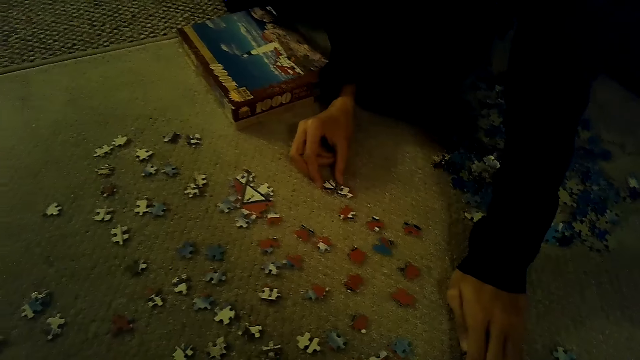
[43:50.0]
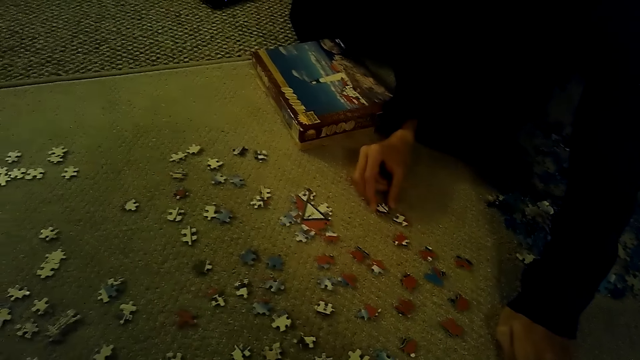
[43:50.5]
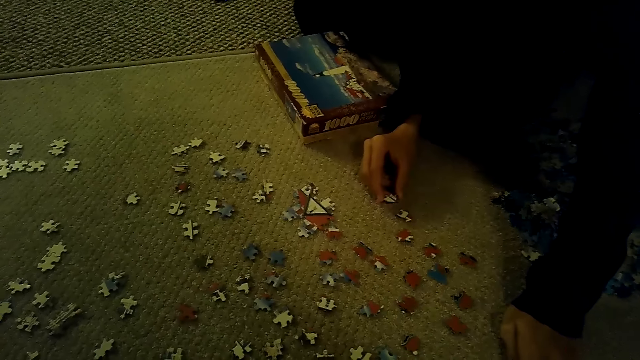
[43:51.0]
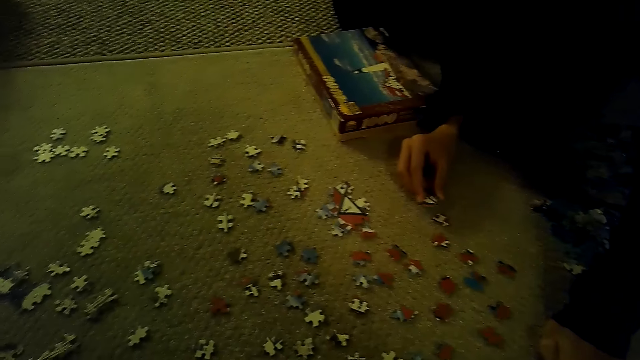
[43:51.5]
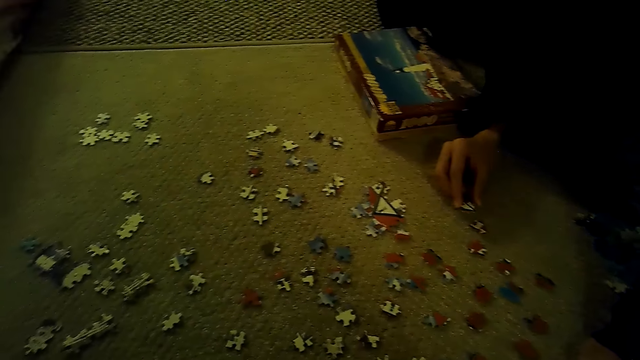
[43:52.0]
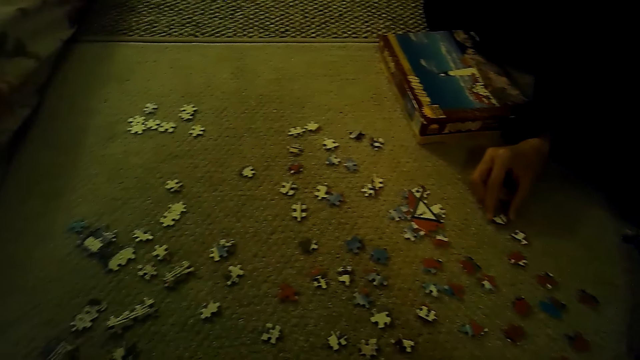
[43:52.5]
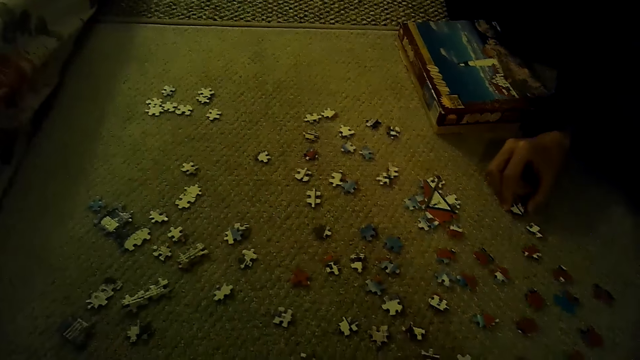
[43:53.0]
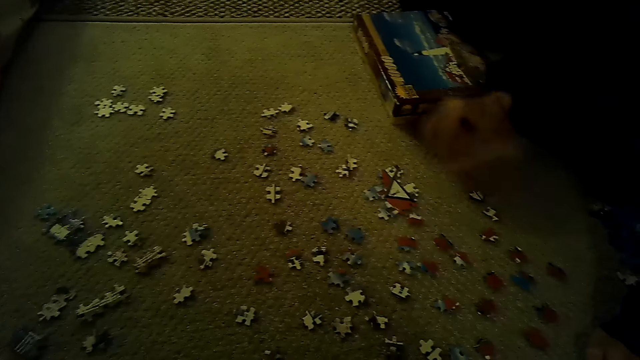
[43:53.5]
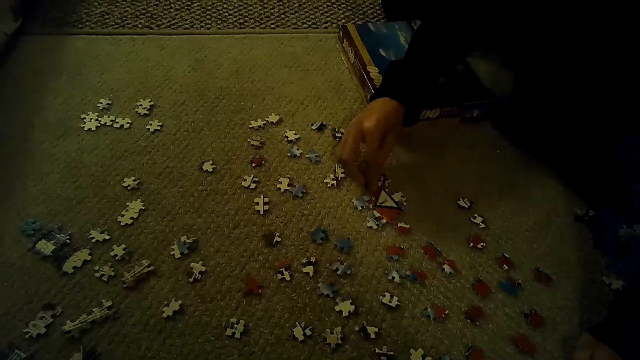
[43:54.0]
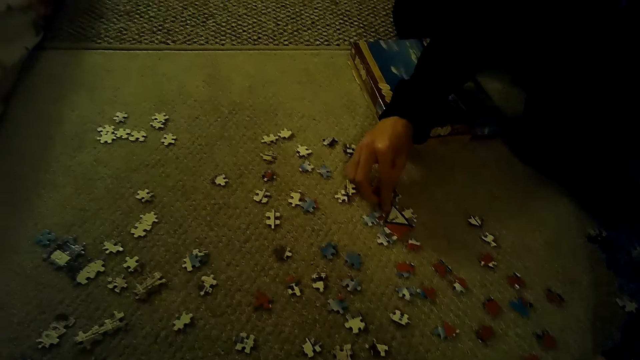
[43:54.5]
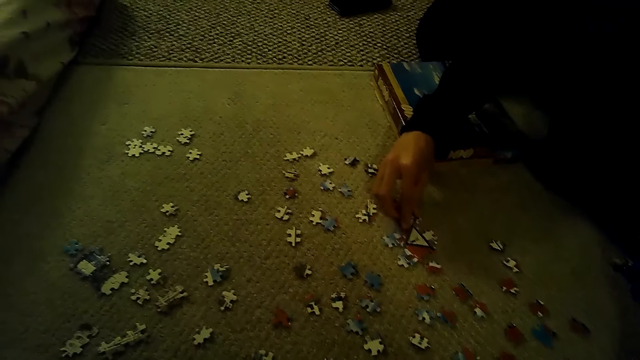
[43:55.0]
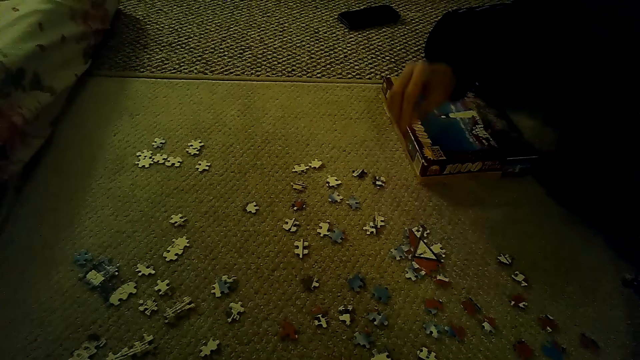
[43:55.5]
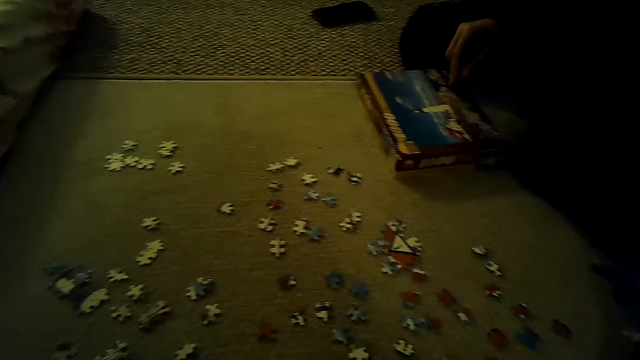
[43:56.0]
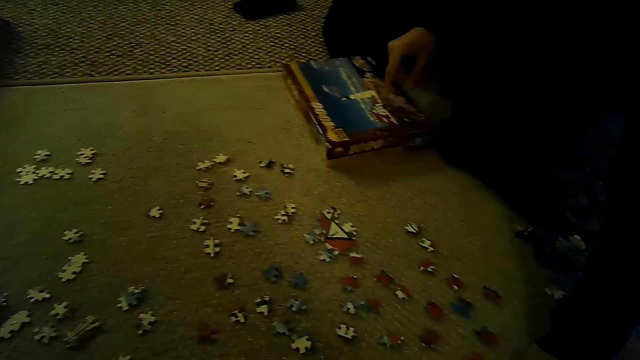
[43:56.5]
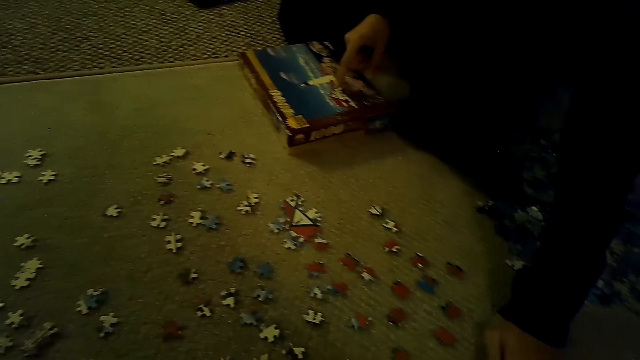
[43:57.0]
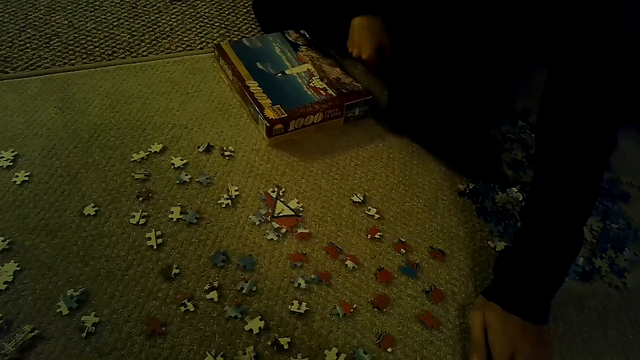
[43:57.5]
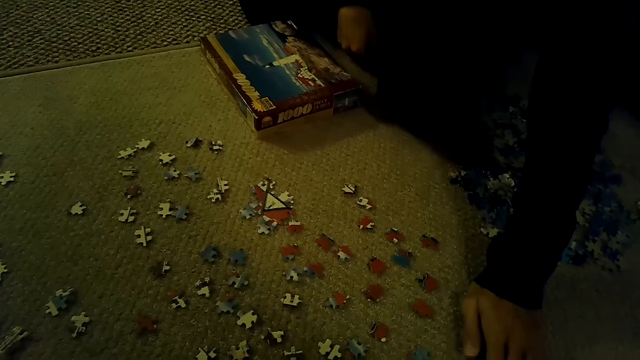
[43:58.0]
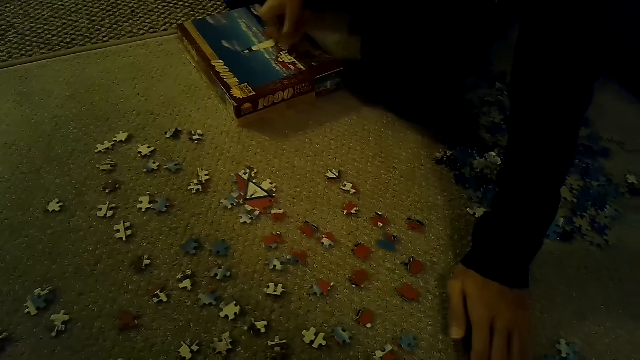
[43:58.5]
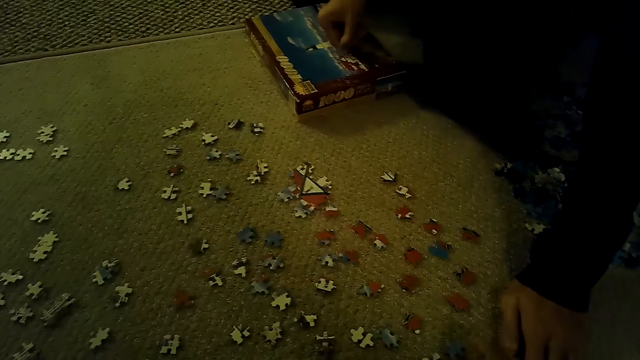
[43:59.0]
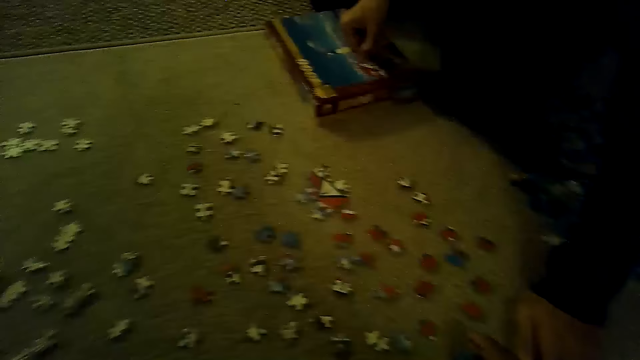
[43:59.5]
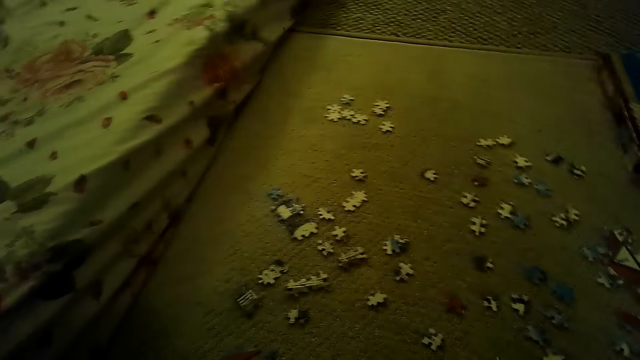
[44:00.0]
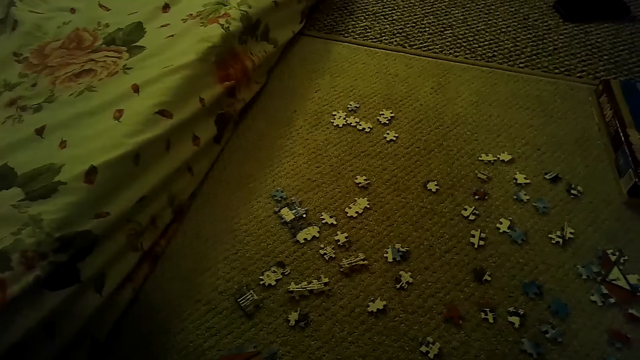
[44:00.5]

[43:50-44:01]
A person points at the box.

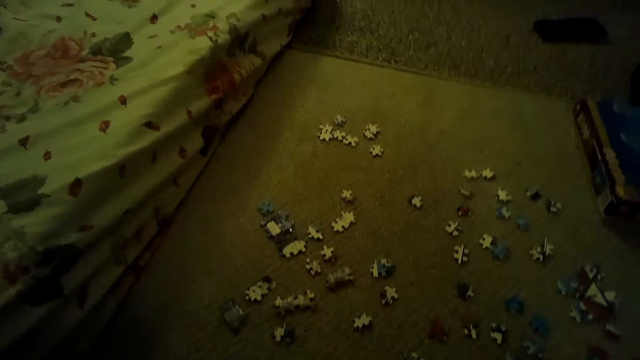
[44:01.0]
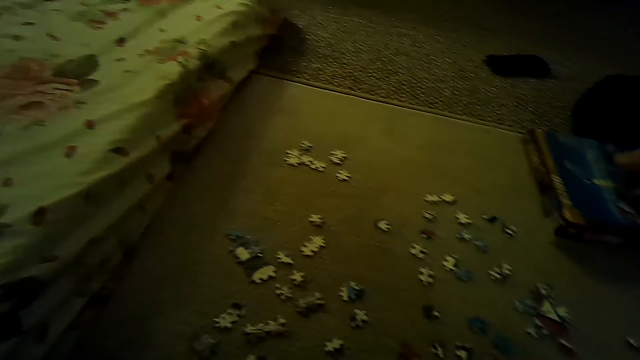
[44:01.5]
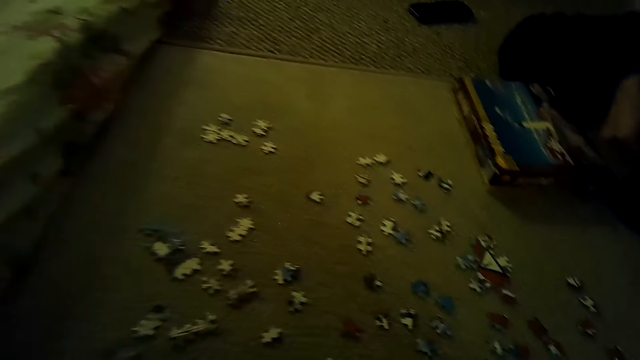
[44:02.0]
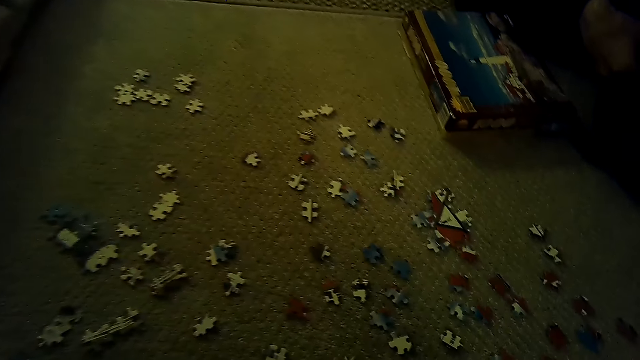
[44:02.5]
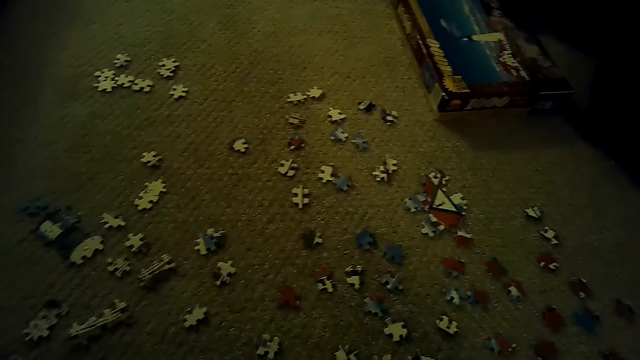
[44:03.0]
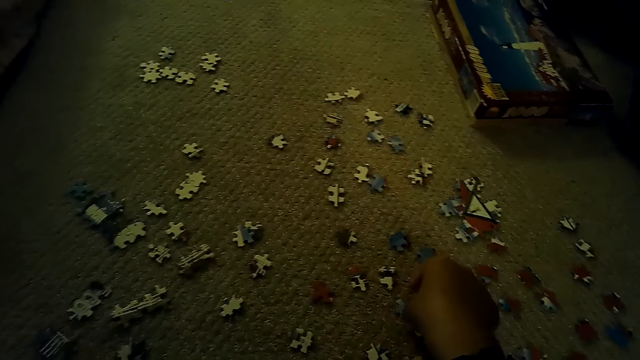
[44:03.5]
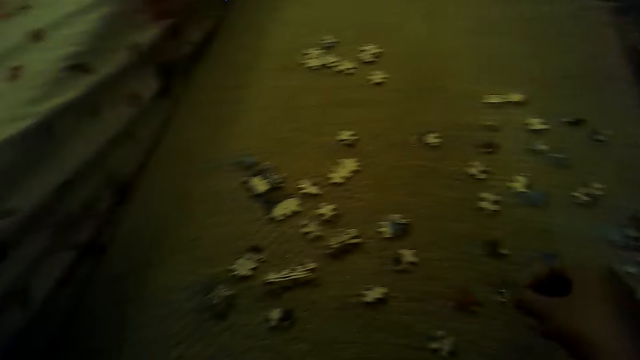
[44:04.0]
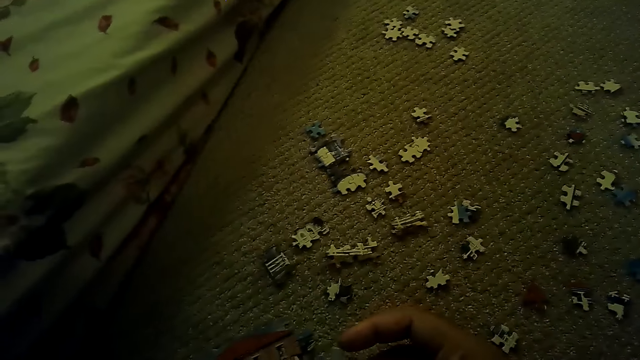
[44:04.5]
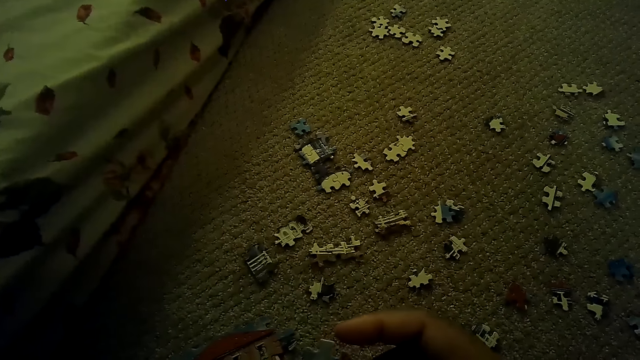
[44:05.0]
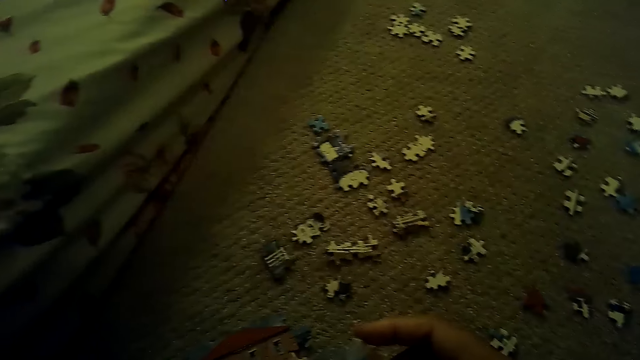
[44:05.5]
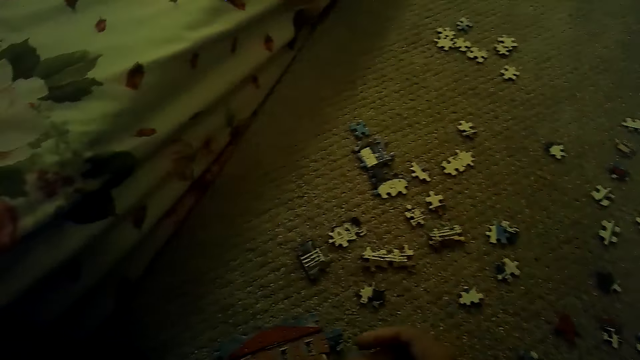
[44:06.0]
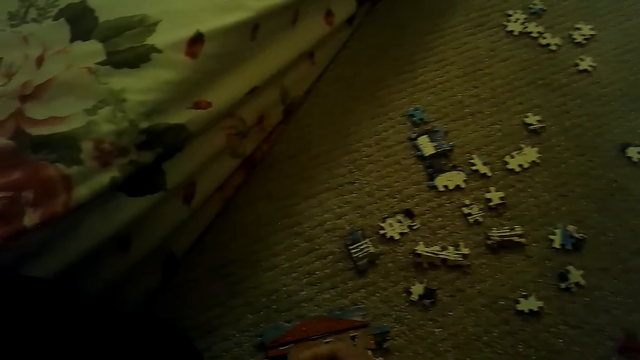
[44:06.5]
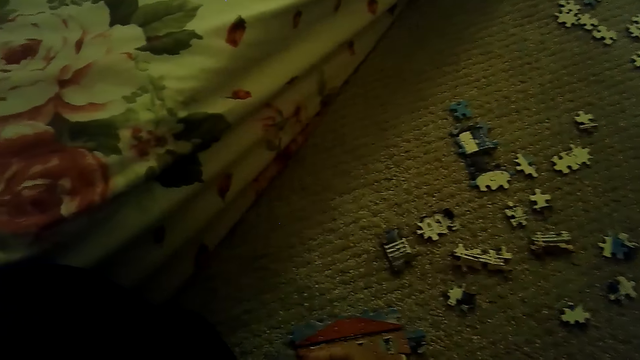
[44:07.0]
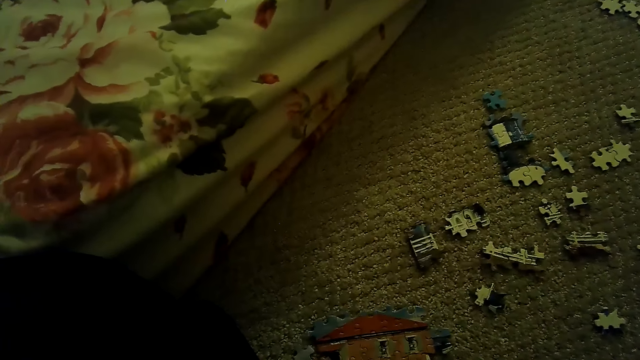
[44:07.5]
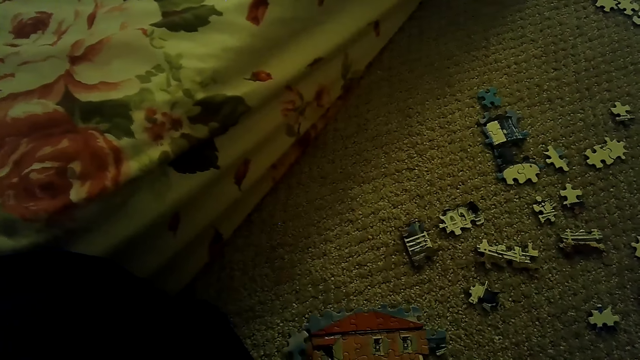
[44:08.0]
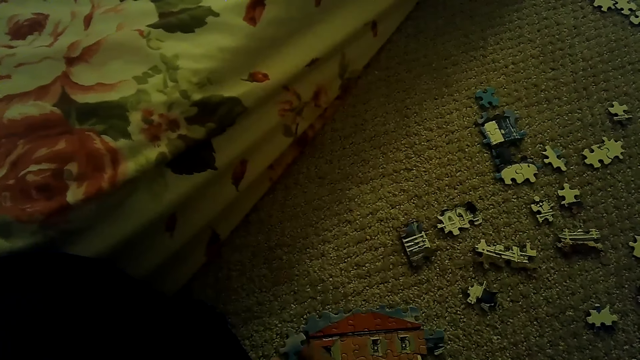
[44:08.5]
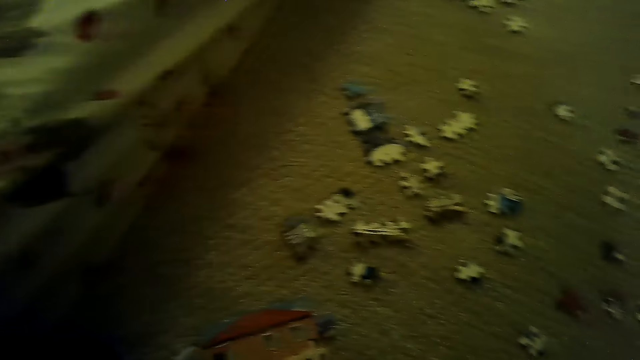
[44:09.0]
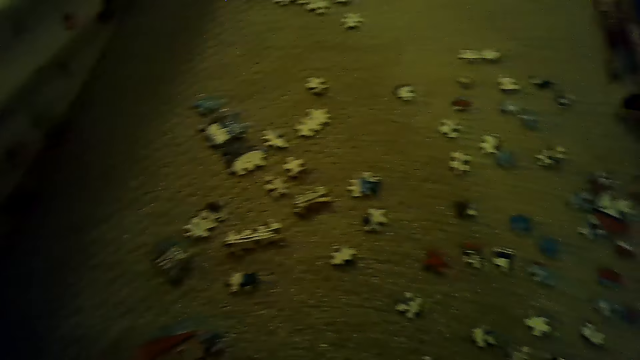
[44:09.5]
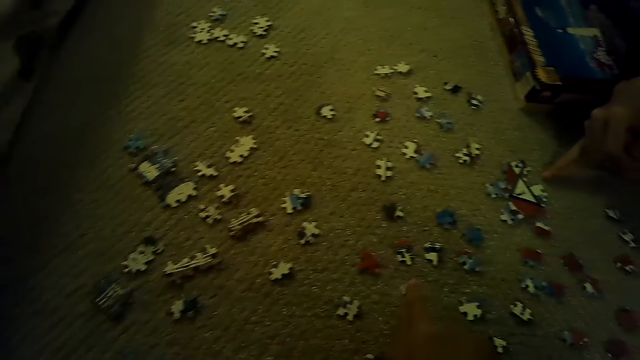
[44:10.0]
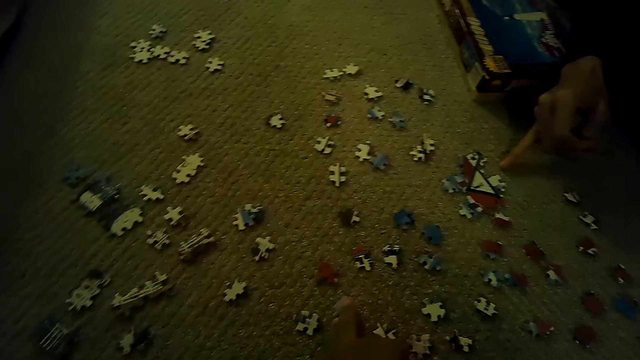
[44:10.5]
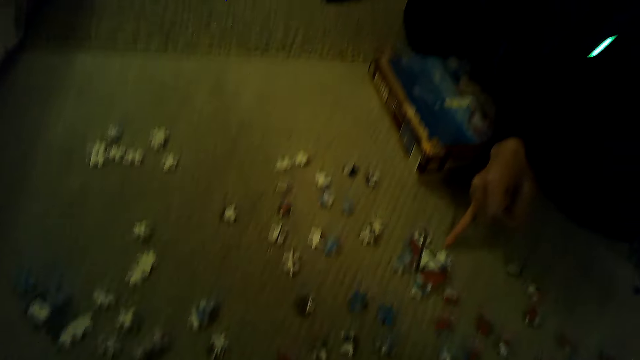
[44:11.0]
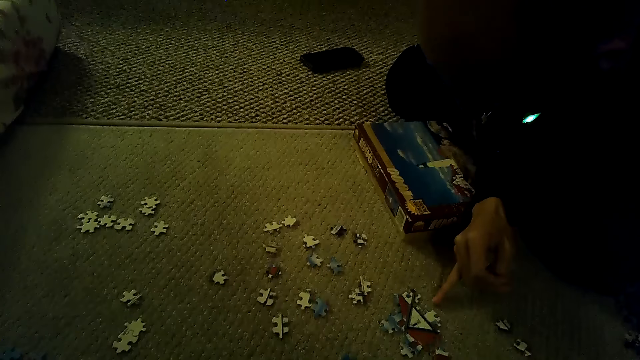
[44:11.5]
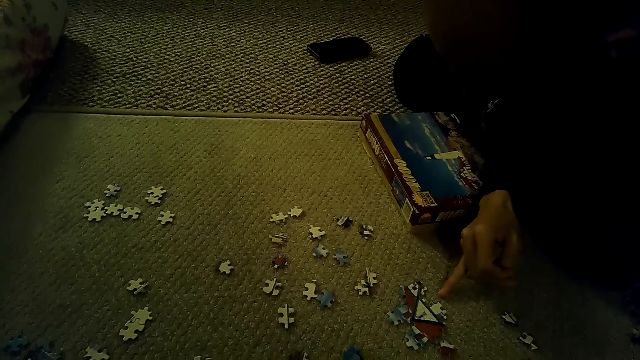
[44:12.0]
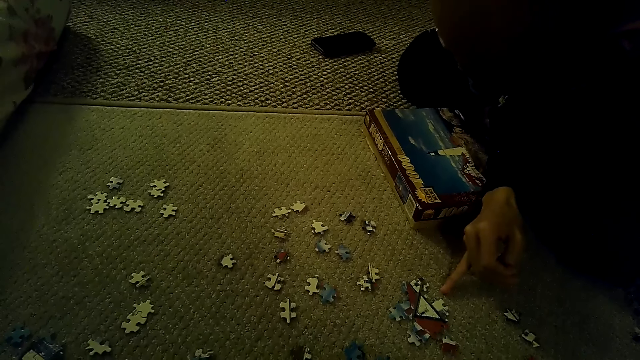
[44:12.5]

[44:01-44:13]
The camera wearer picks a puzzle piece. They play the jigsaw puzzle on the floor. They fix the puzzle pieces. A person points at the puzzle.
